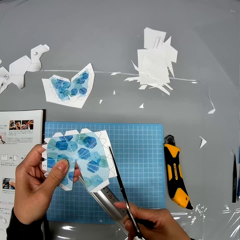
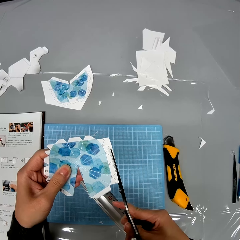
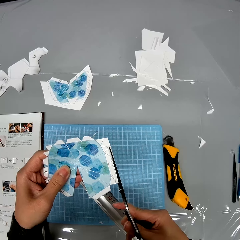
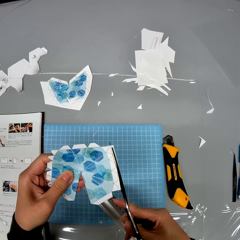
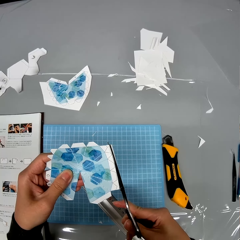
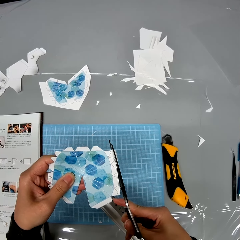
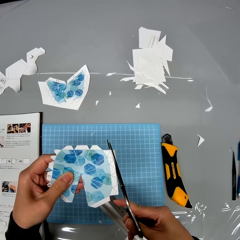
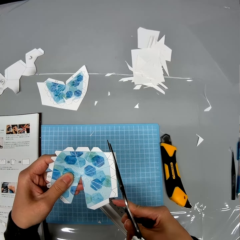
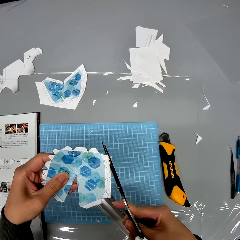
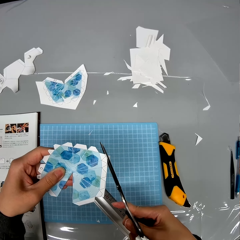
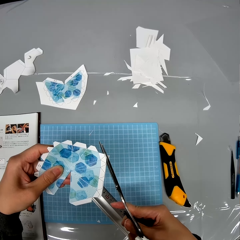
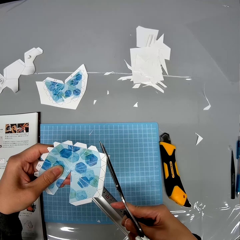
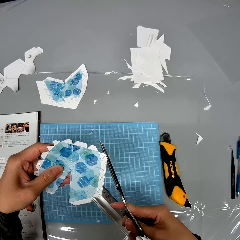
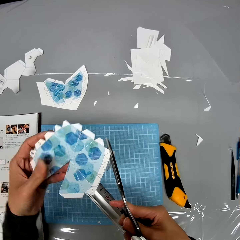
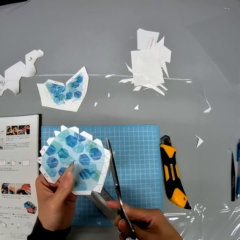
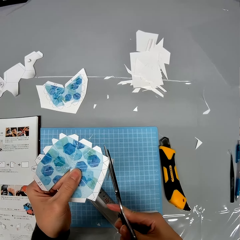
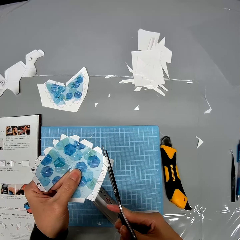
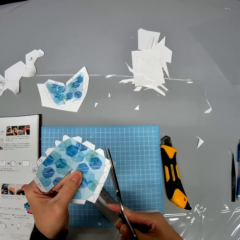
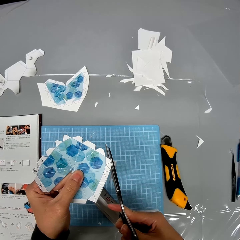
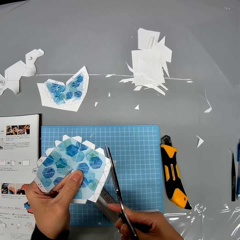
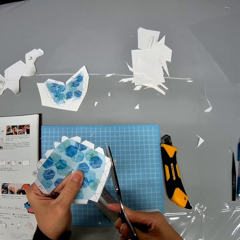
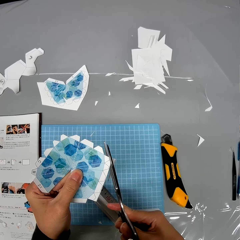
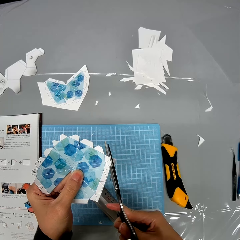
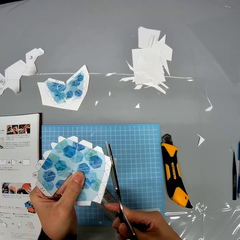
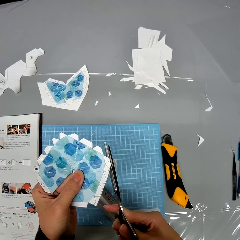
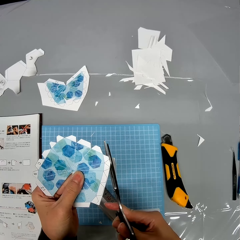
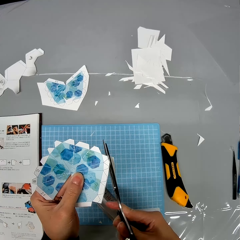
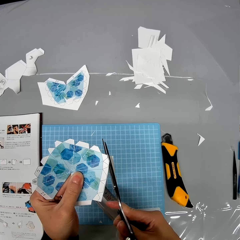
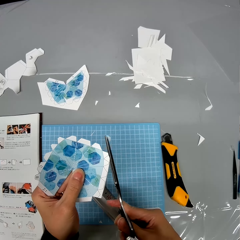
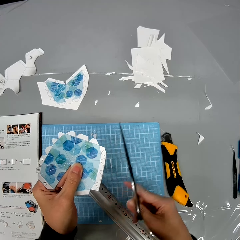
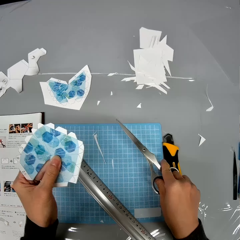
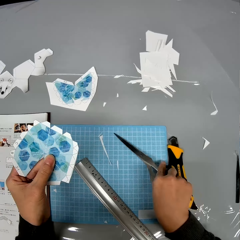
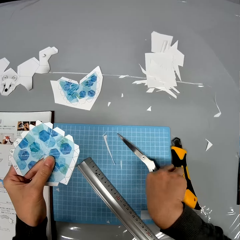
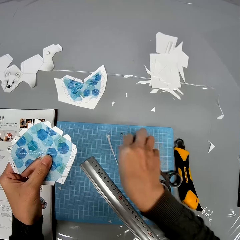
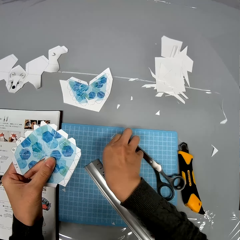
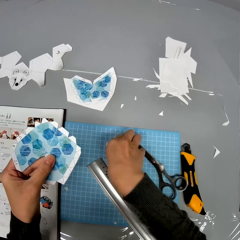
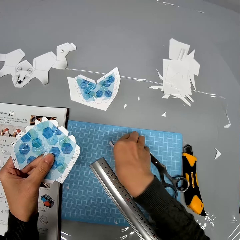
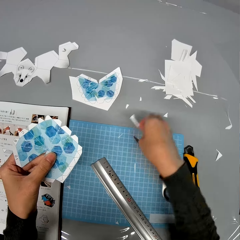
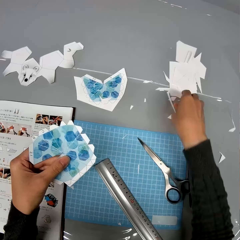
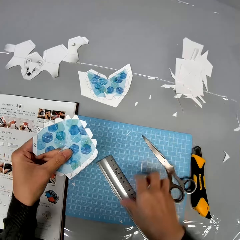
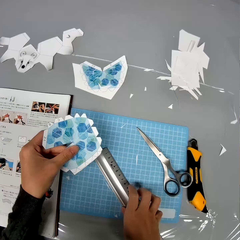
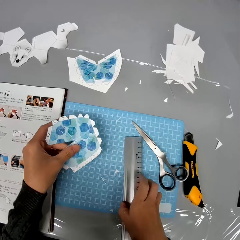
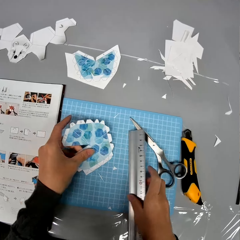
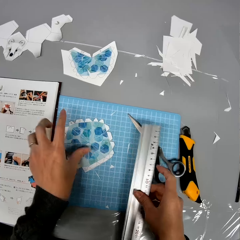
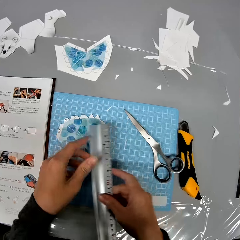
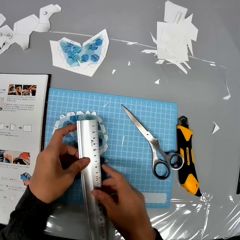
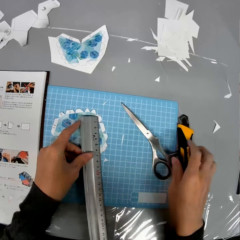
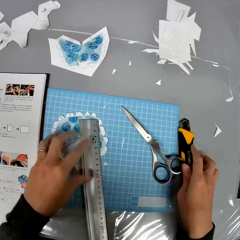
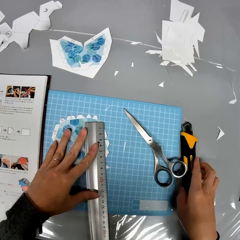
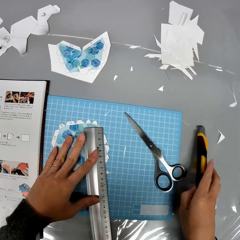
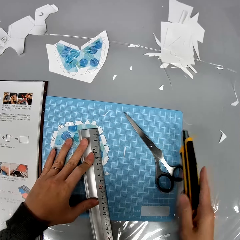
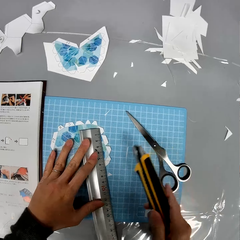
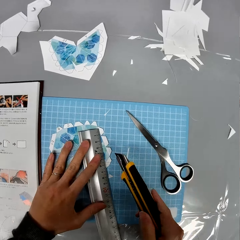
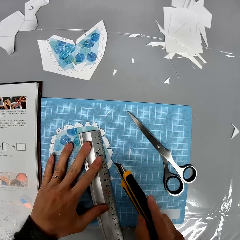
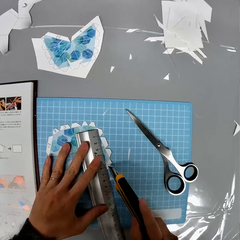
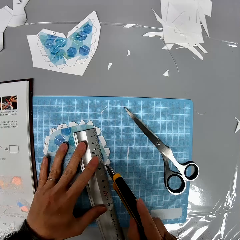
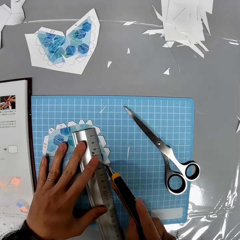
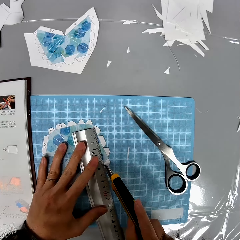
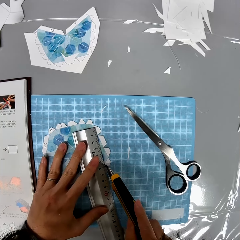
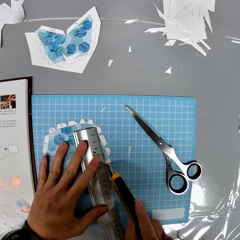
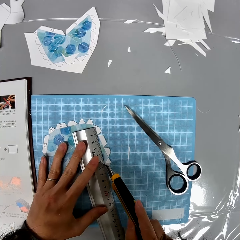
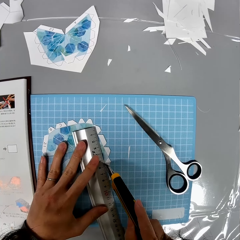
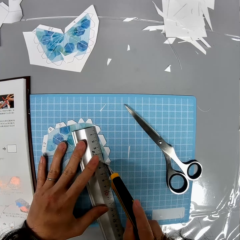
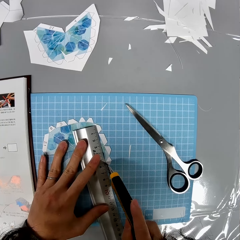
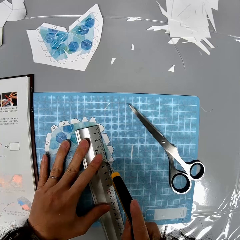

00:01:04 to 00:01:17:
The camera wearer drops the pair of scissors on the table. They pick up a piece of cardboard paper and drop it on the table. They pick up the ruler from the table and drop the cardboard paper on the table. They drop the ruler on the cardboard paper and pick up a craft knife or blade from the table. They cut the paper with the blade.

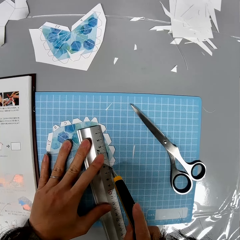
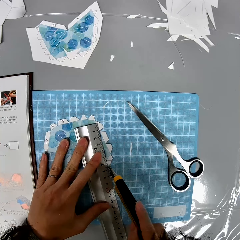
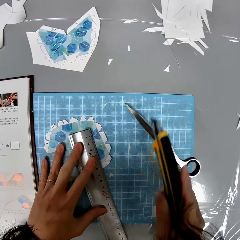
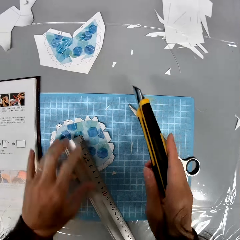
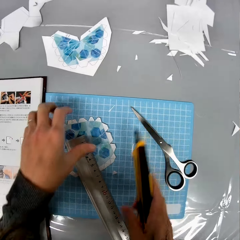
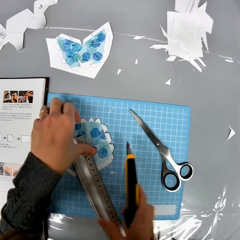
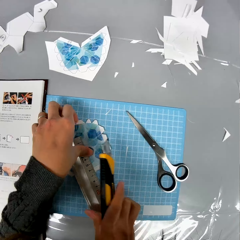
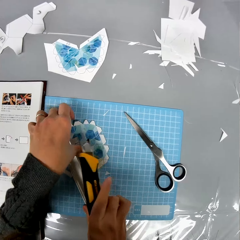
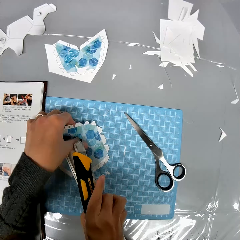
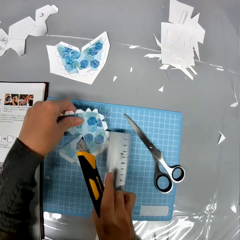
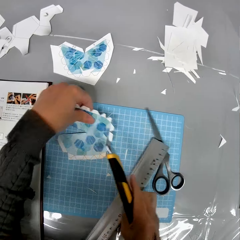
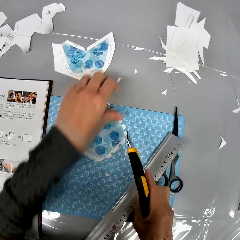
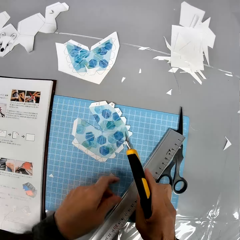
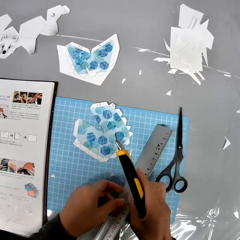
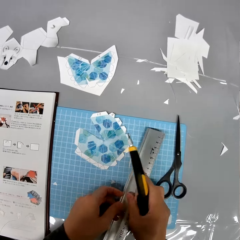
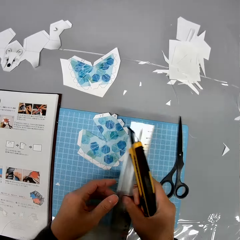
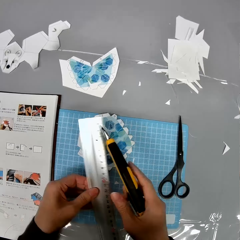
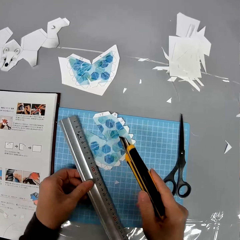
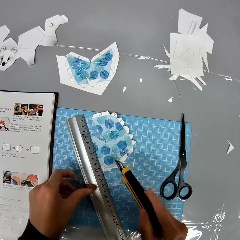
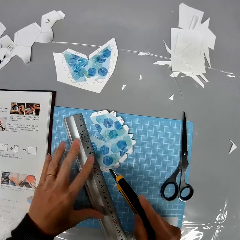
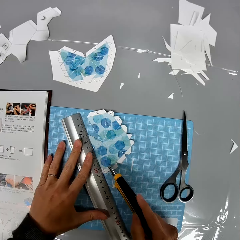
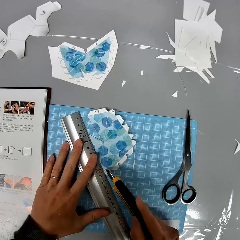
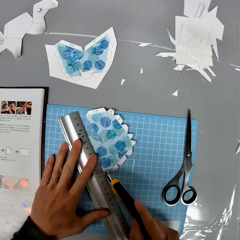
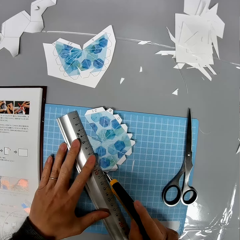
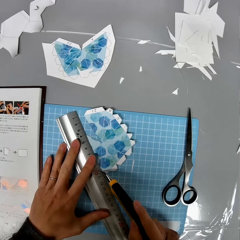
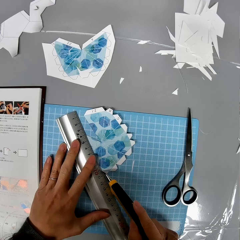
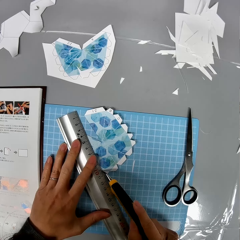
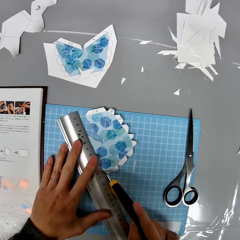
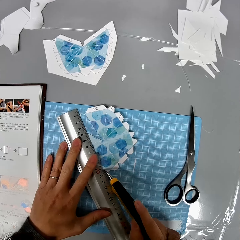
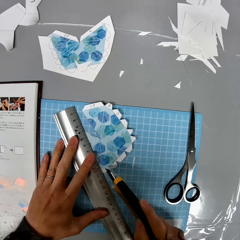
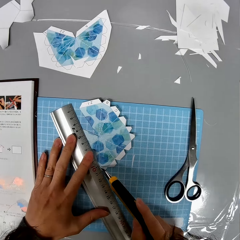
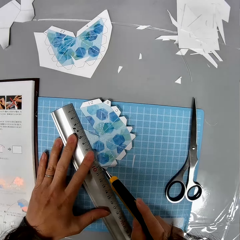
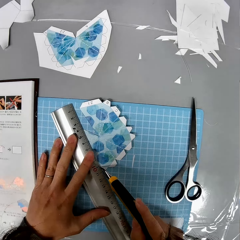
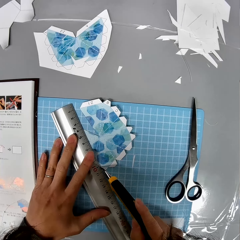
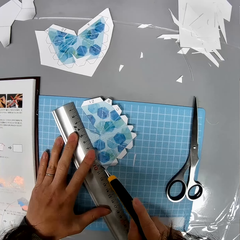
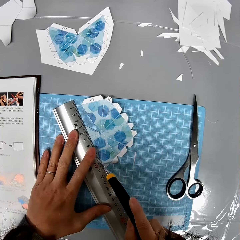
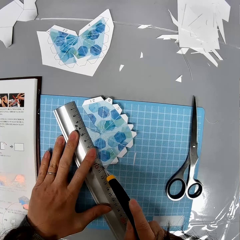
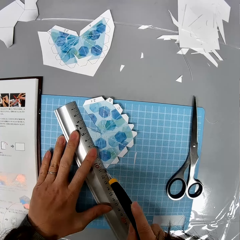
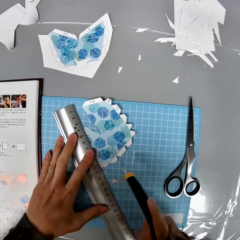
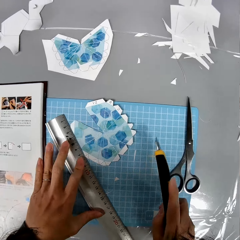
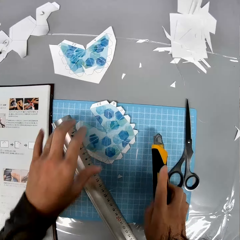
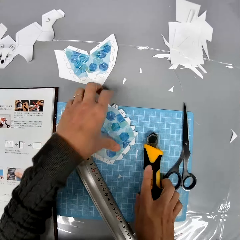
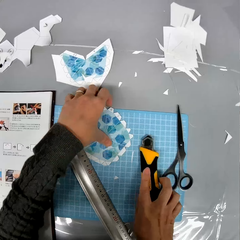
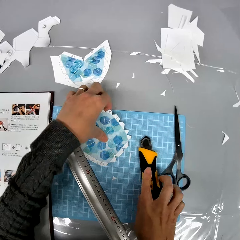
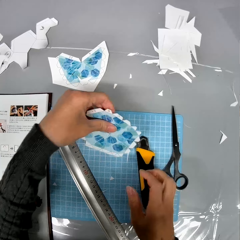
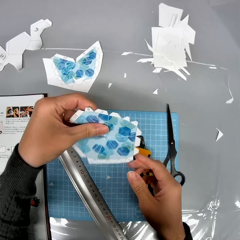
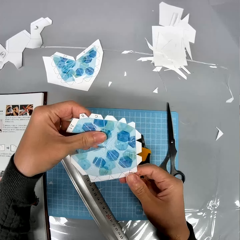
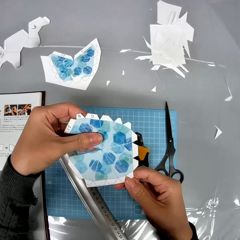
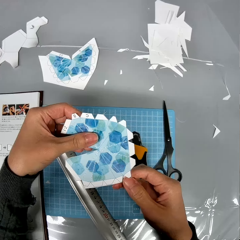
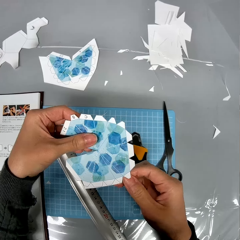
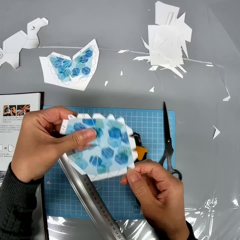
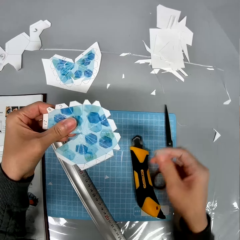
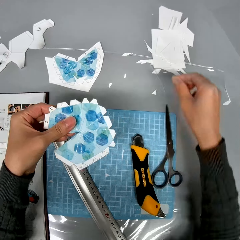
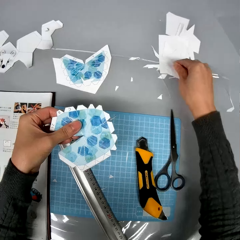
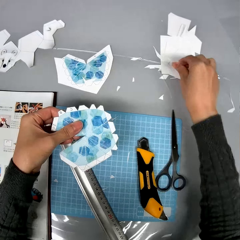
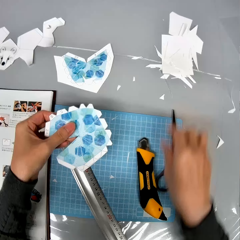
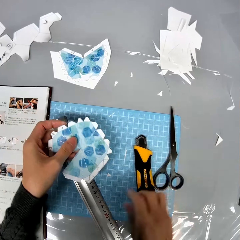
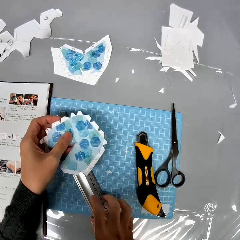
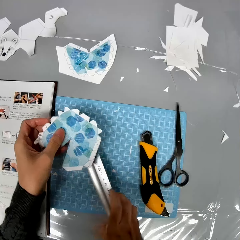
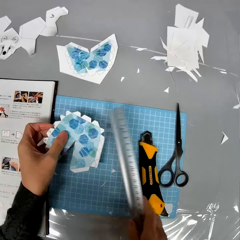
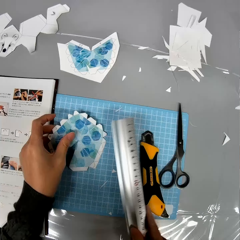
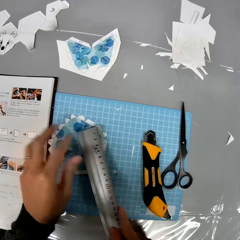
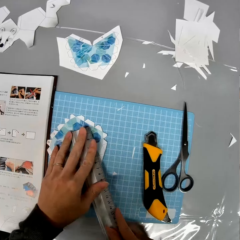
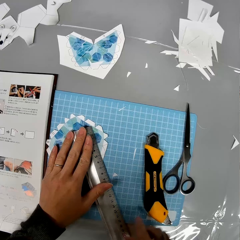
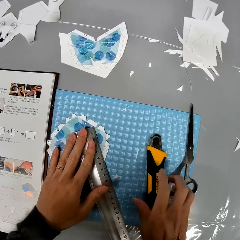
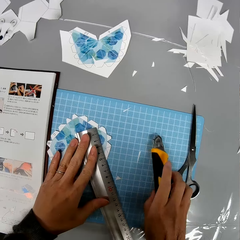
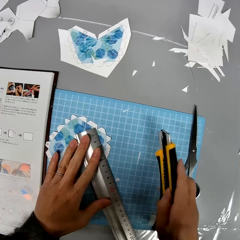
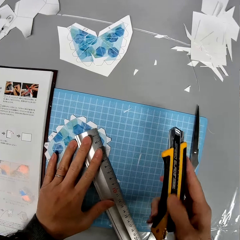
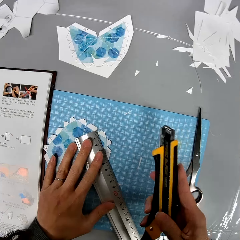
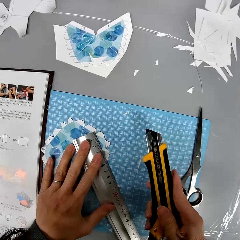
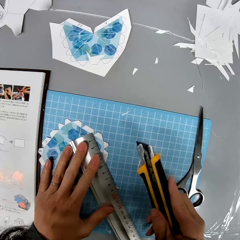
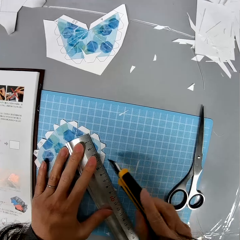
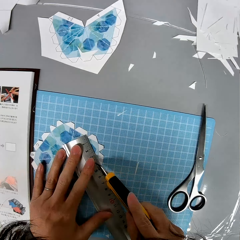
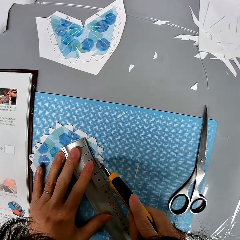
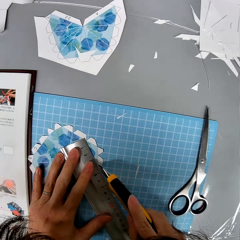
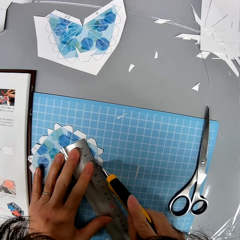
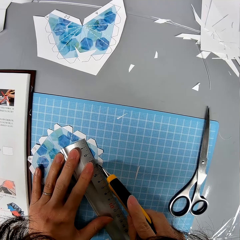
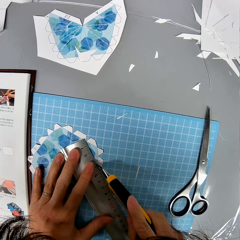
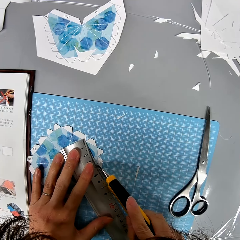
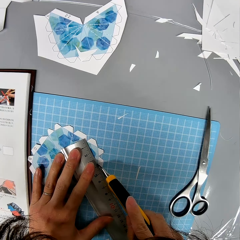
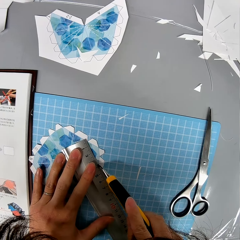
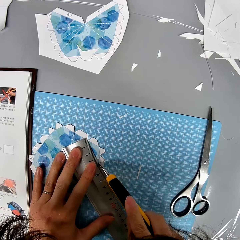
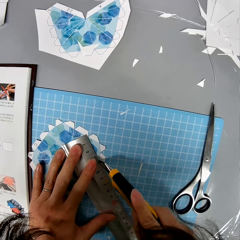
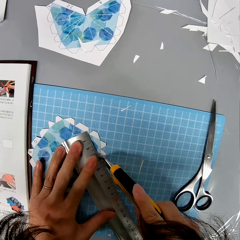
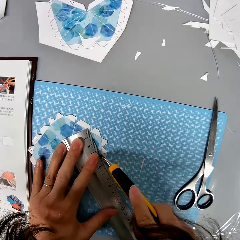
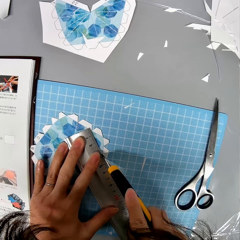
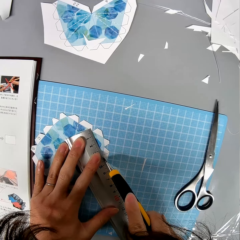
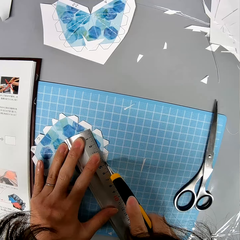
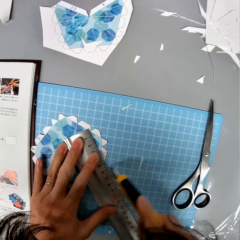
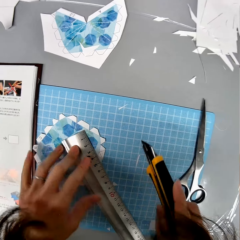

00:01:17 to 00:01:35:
The camera wearer removes the blade or craft knife from the paper. They adjust the position of the cardboard paper. They pick up the ruler and place it on the cardboard paper. They cut the cardboard paper using the craft knife. They place the blade on the table. They pick up the cardboard paper from the table. They pull out a piece of cardboard paper from the cardboard paper and drop it on the table. They pick up the ruler from the table and drop the cardboard paper on the table. They rest the ruler on the paper. They pick up the craft knife from the table. They cut the cardboard paper using the craft knife.
